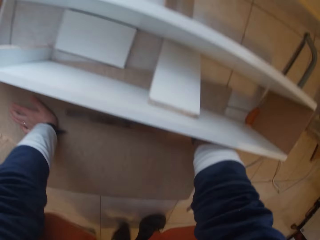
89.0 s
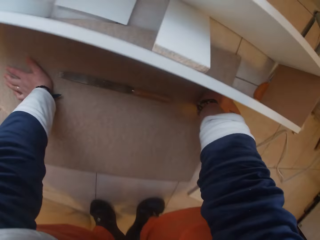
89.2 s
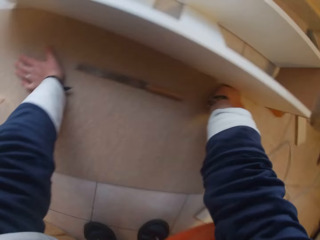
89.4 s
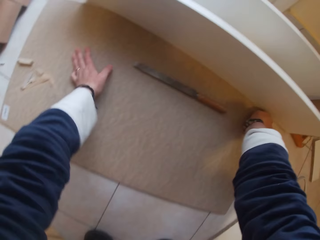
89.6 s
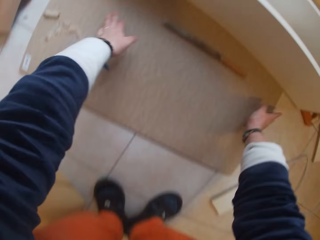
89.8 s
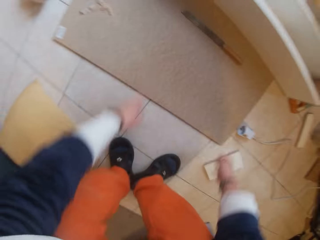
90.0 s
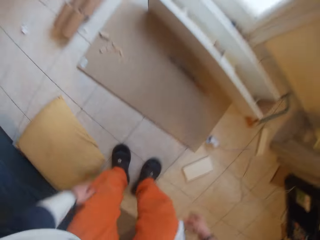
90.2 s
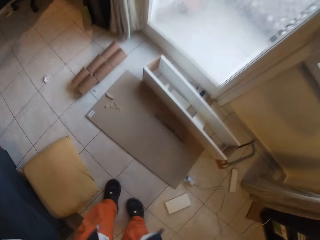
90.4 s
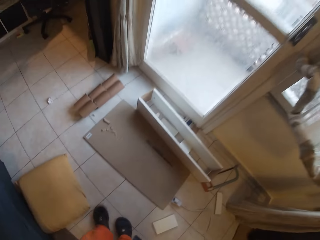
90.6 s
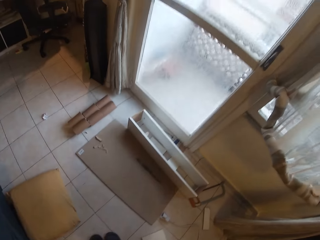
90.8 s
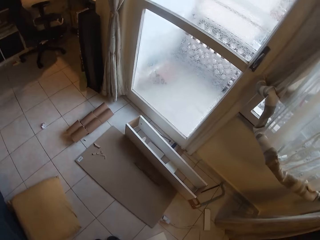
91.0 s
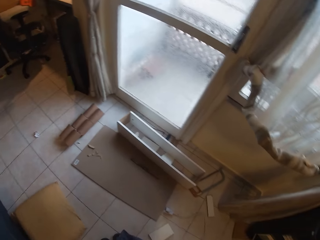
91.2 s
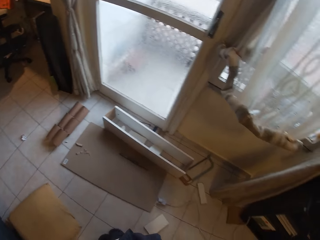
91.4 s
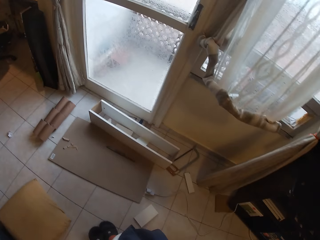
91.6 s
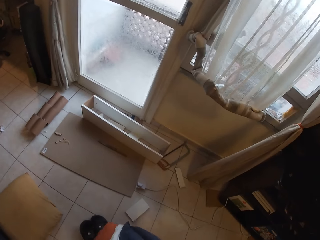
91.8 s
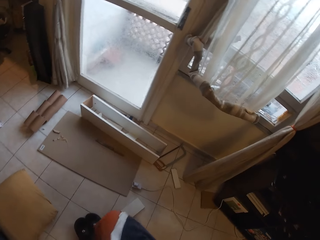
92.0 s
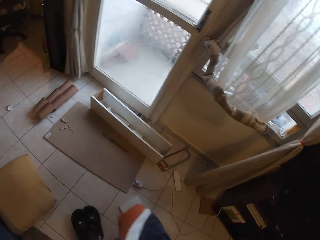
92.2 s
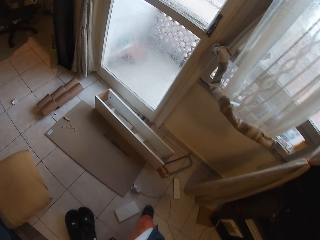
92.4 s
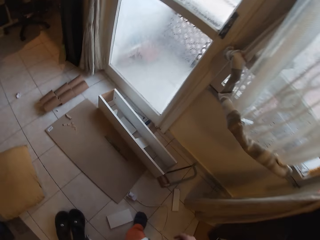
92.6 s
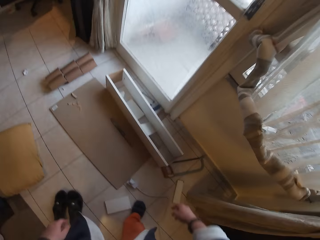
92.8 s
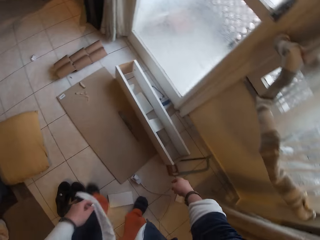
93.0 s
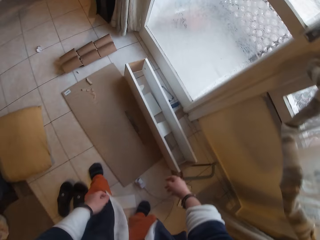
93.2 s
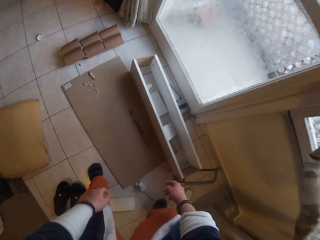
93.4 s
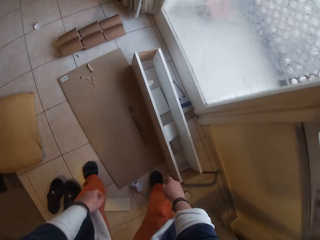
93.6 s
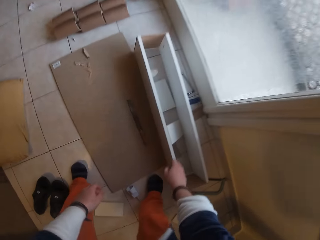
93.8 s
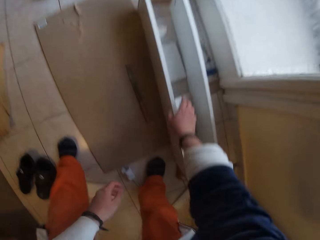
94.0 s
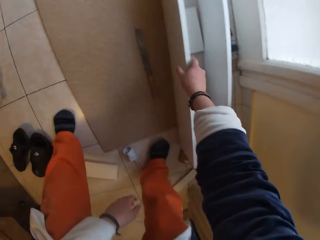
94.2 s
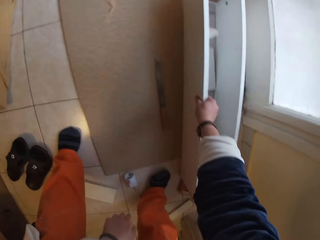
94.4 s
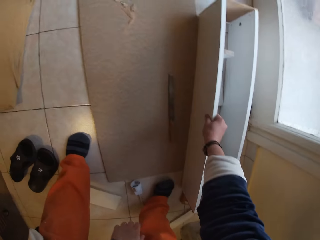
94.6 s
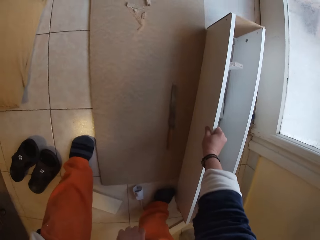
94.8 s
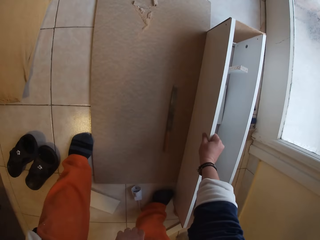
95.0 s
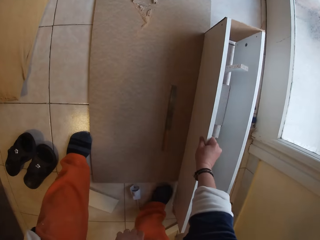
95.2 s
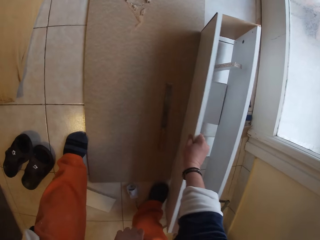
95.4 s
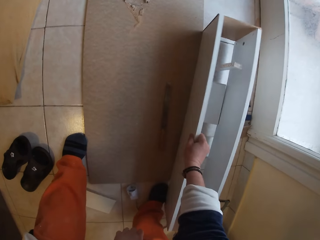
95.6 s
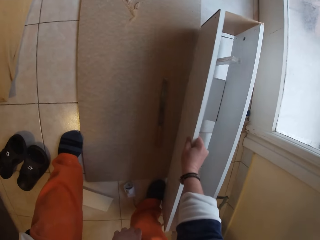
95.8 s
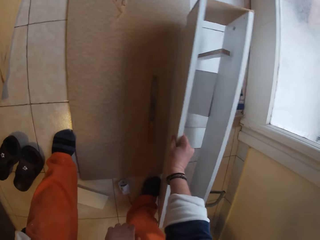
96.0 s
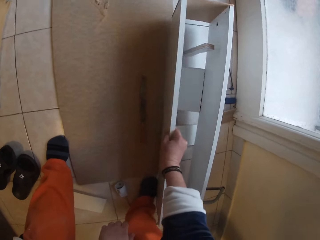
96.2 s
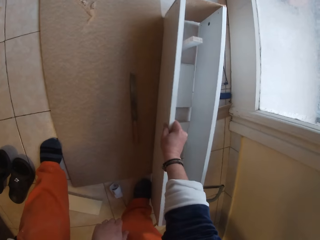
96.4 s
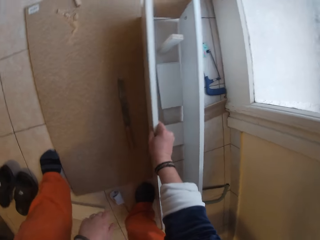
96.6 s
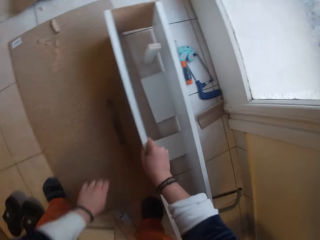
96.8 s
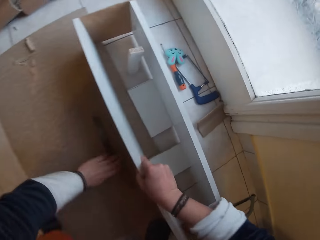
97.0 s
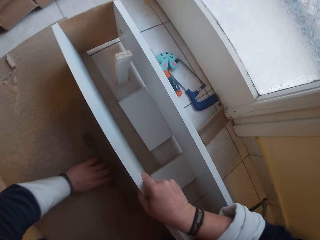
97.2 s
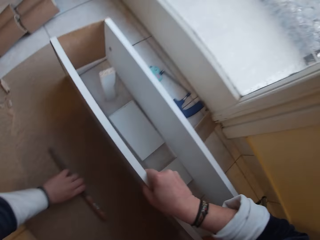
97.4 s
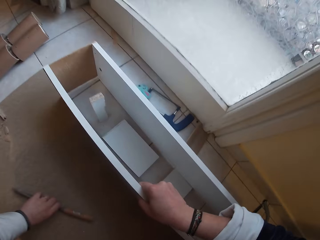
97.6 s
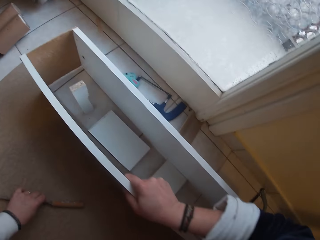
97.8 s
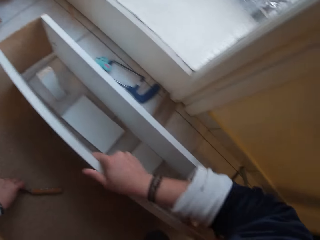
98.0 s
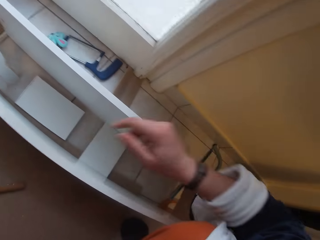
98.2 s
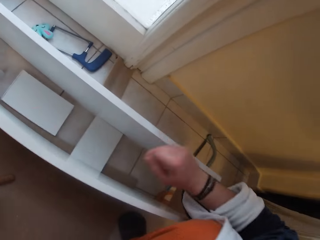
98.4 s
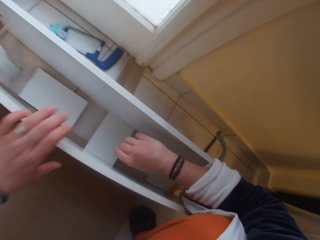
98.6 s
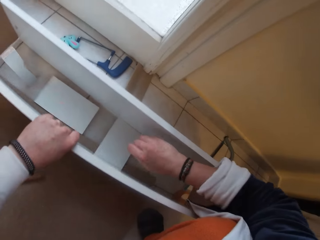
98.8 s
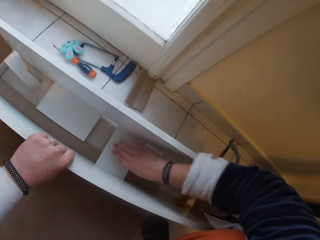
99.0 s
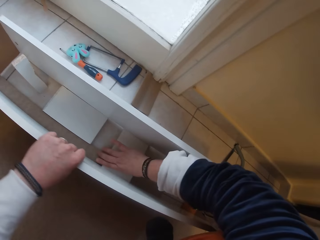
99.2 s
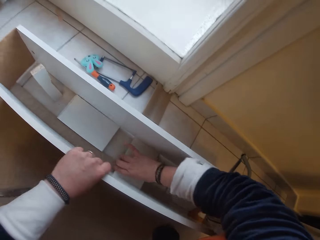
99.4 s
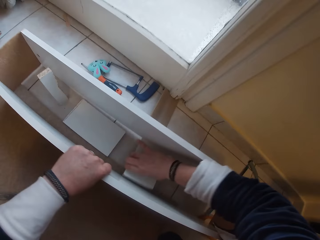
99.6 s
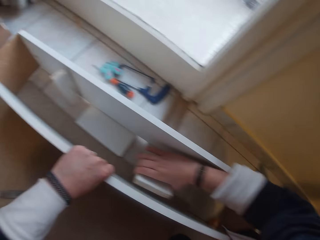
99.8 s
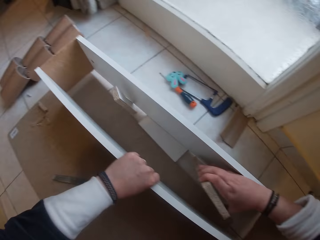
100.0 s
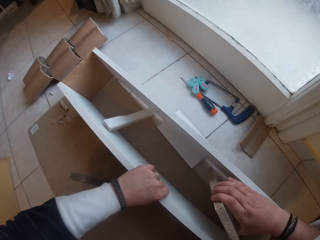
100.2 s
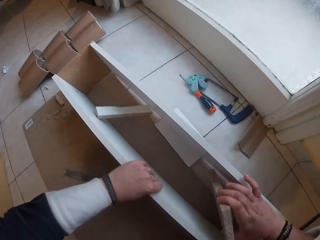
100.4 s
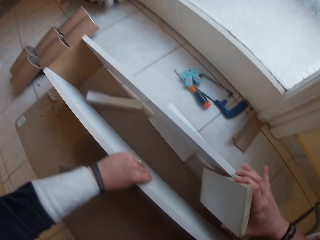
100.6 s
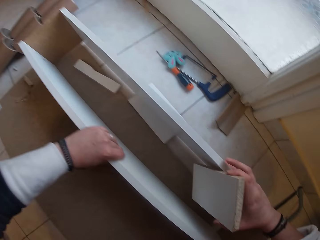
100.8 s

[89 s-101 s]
The camera wearer stands up from the floor. She moves the cabinet on the floor. She picks up the open box from the ground with her right hand. She moves the wood file on the board on the ground with her left hand. She removes her hand from the open box on the ground. She holds the open box on the ground with her left hand. She picks up the wood in the open box with her right hand. She moves the cabinet from the floor to the wooden board.

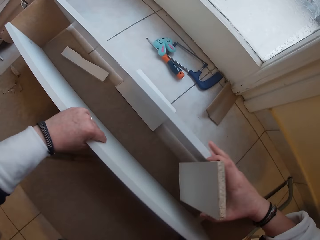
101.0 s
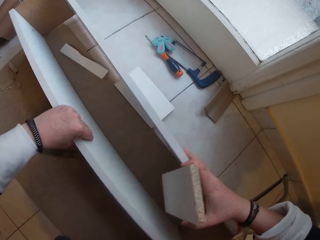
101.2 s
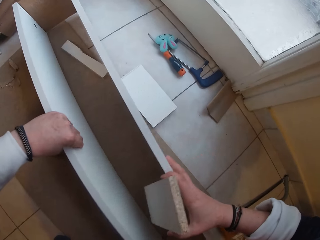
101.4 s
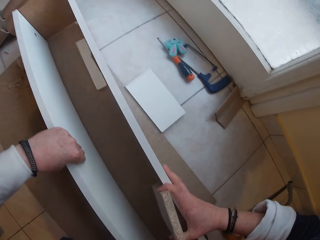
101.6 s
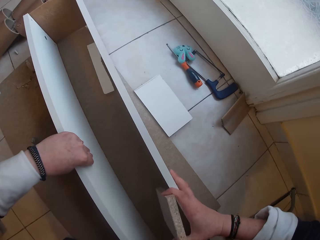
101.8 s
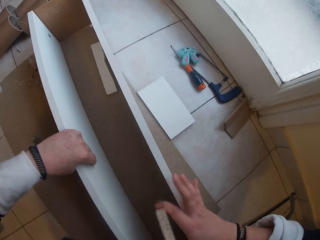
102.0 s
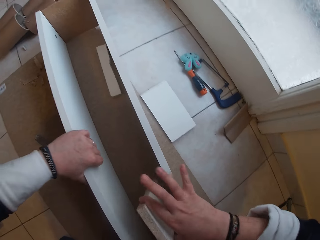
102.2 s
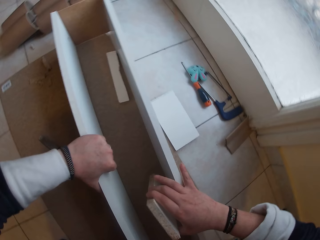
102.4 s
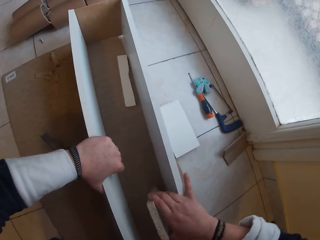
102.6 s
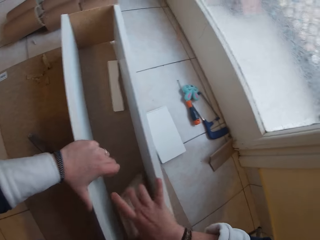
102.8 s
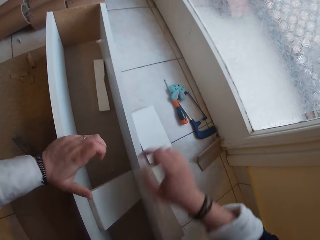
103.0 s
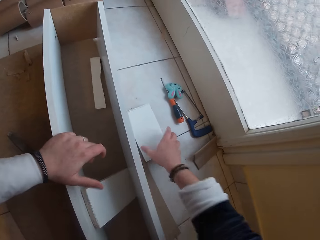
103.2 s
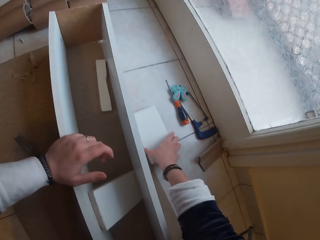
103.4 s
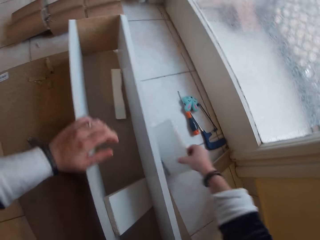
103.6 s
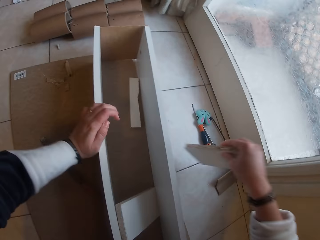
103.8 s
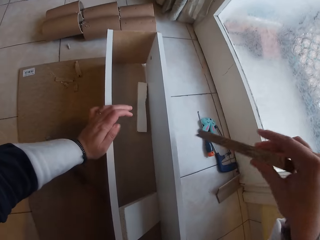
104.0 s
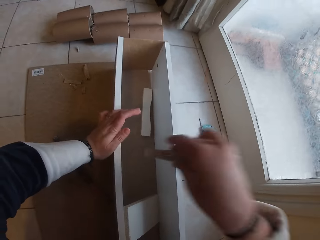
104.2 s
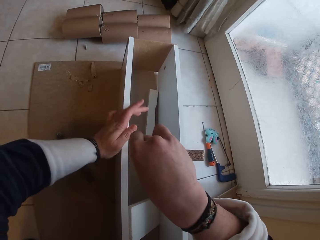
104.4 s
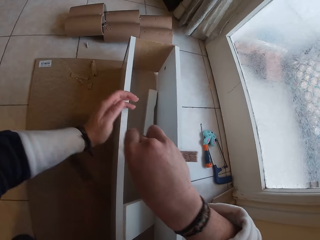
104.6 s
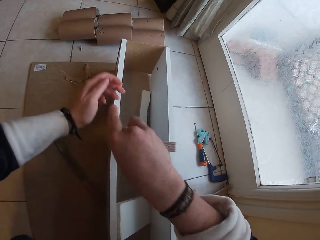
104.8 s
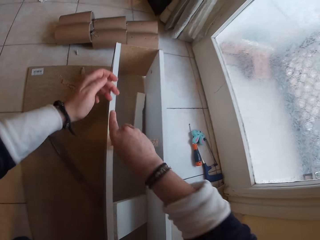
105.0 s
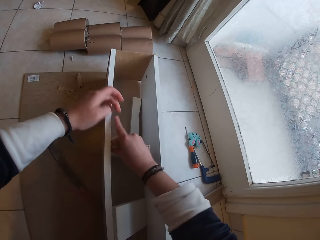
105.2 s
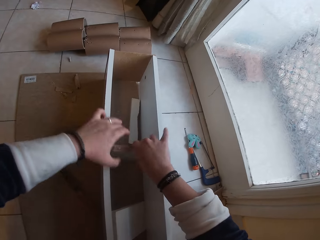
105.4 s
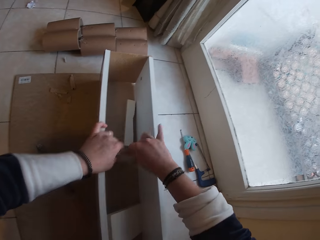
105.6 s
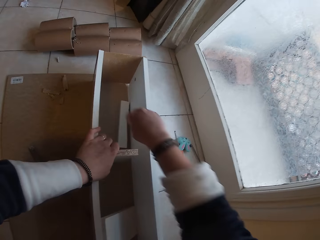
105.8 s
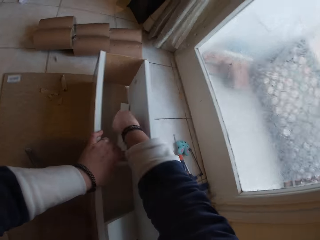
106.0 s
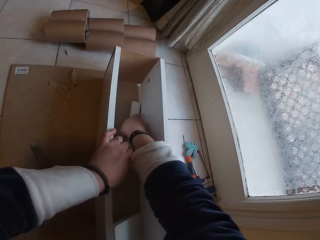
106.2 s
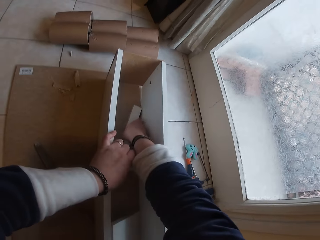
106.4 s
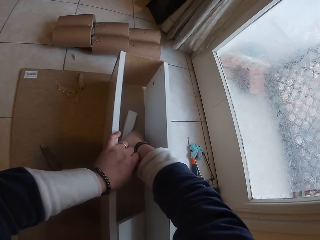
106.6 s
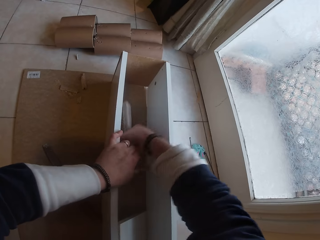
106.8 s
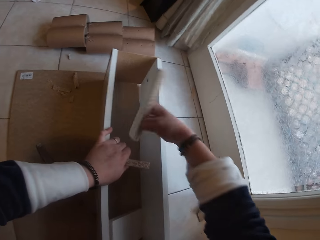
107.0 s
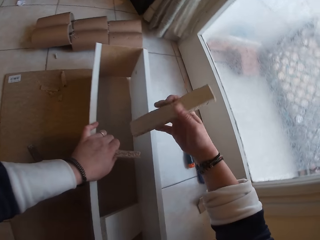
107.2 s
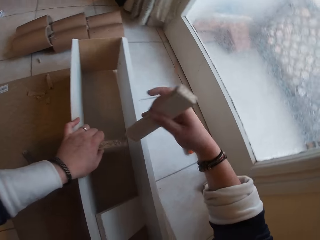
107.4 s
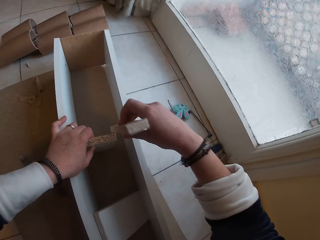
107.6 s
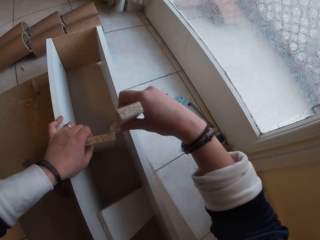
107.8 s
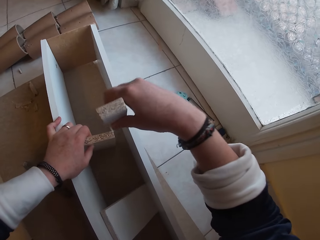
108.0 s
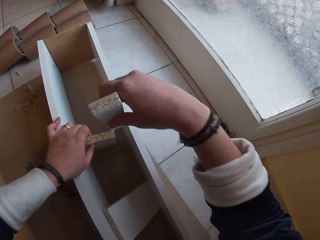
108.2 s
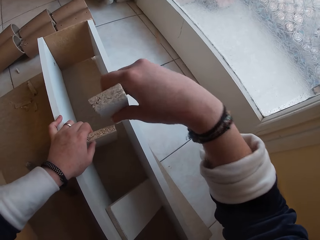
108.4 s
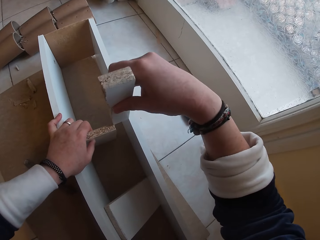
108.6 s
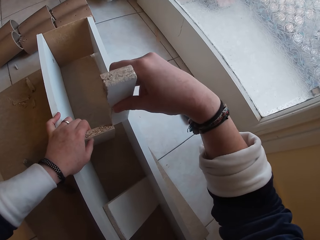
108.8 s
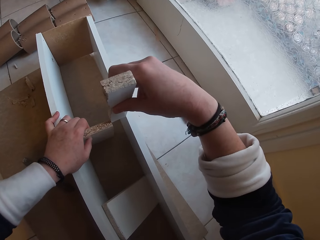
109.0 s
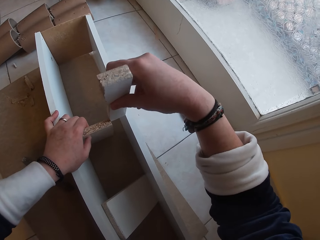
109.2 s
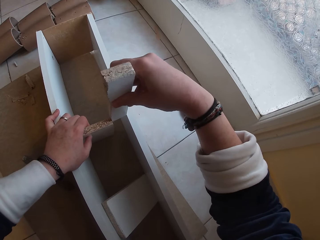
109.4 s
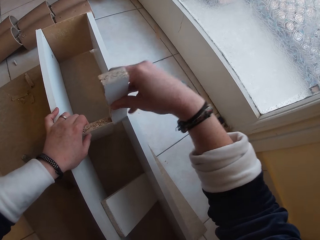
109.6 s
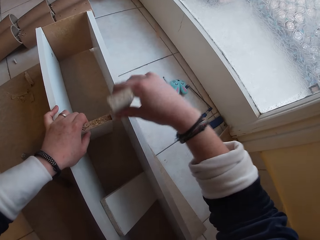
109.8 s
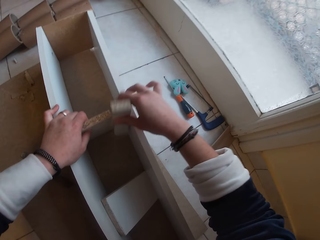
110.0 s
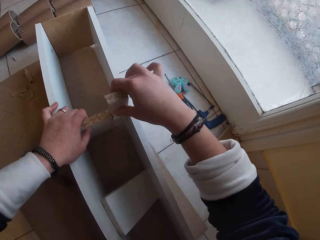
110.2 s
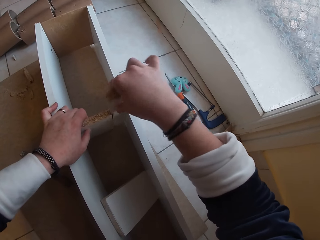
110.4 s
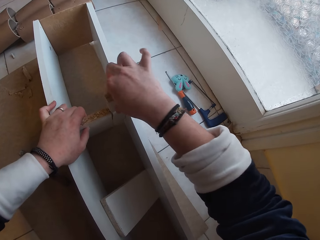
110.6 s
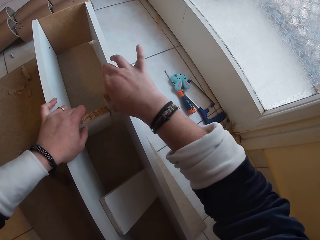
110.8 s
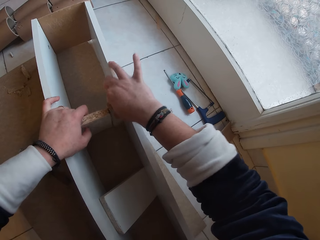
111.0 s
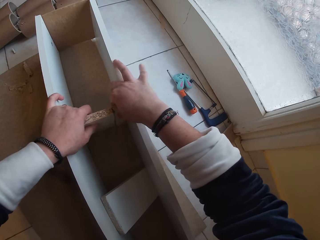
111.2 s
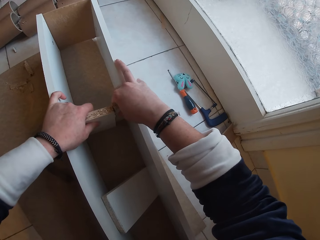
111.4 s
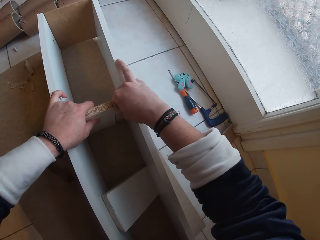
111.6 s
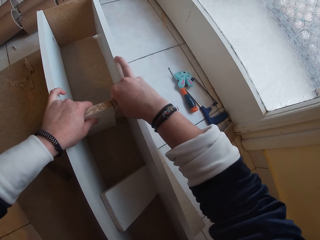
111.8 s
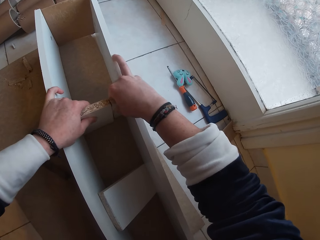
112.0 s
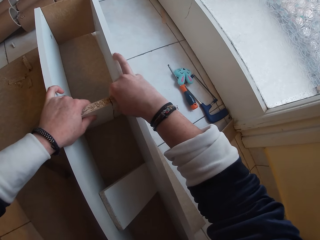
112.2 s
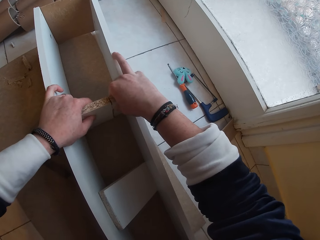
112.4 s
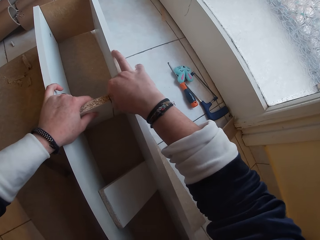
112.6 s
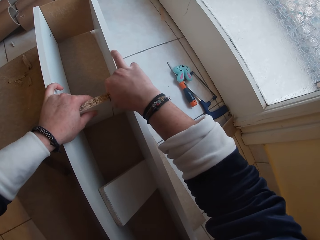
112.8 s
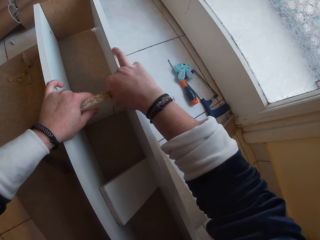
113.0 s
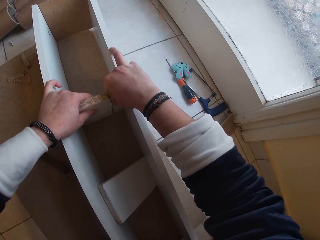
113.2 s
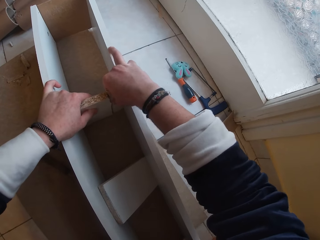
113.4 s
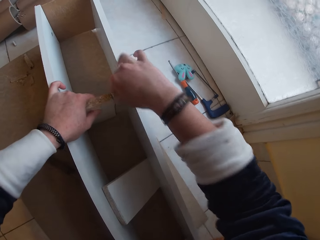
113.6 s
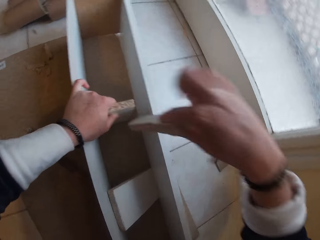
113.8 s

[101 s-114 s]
The camera wearer drops the wood in her right hand in the open box on the board. She picks up the wood on the ground with her right hand. She arranges the pieces of wood in the cabinet. She places the wood in her right hand in the open box on the ground. She places her left hand on the wood in the open box. She removes her right hand from the wood in the open box. She picks up the piece of wood on the board with her right hand. She fits the piece of wood in the open box on the board with her right hand.
